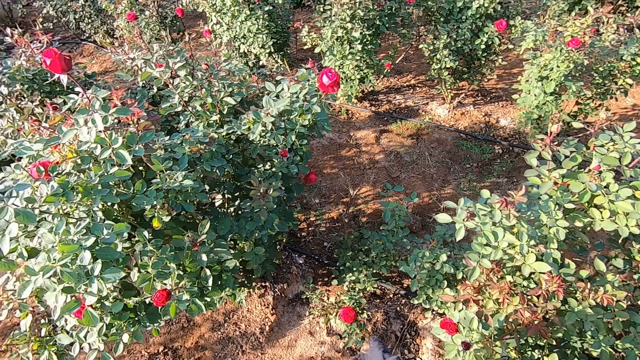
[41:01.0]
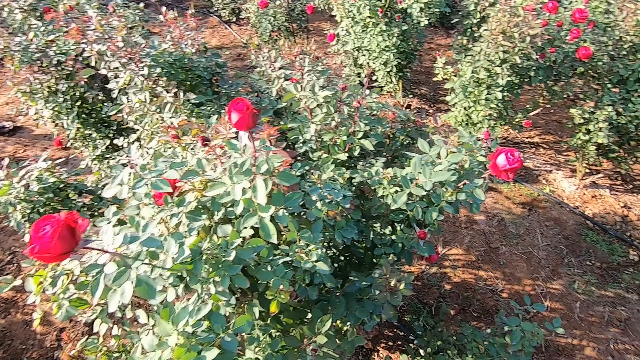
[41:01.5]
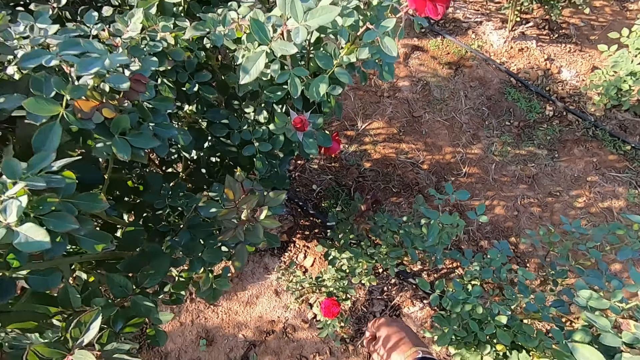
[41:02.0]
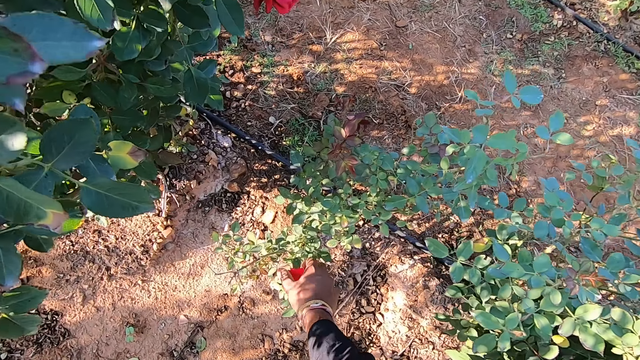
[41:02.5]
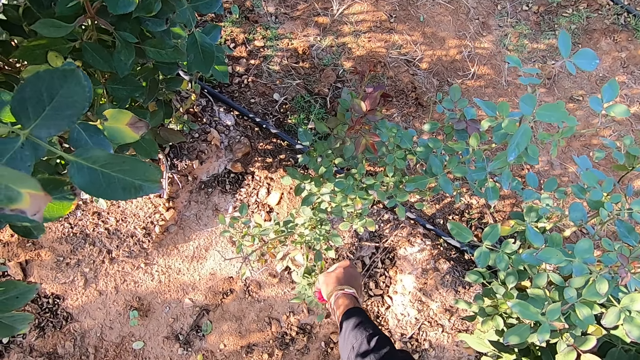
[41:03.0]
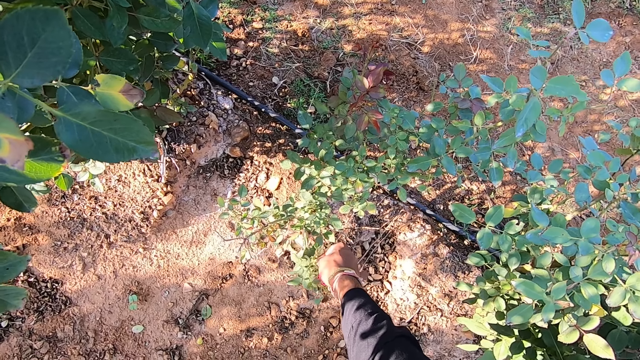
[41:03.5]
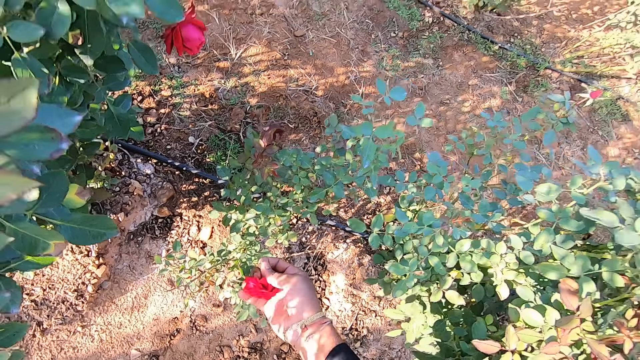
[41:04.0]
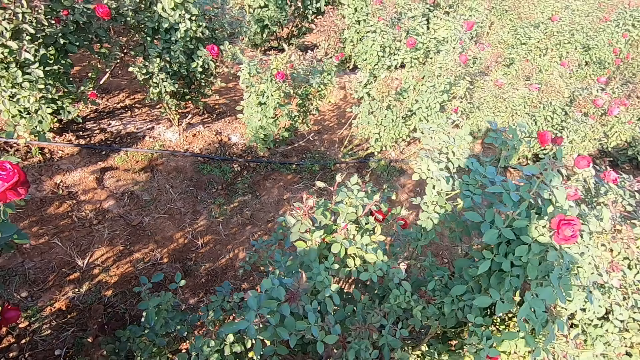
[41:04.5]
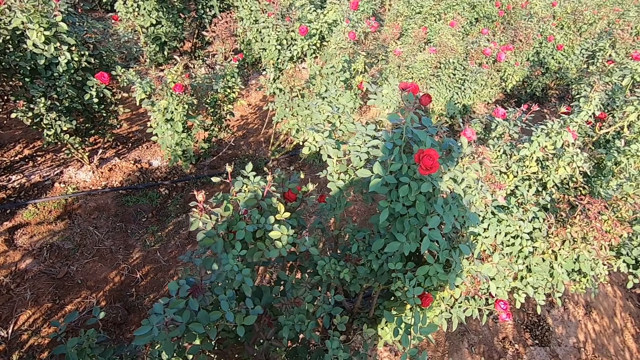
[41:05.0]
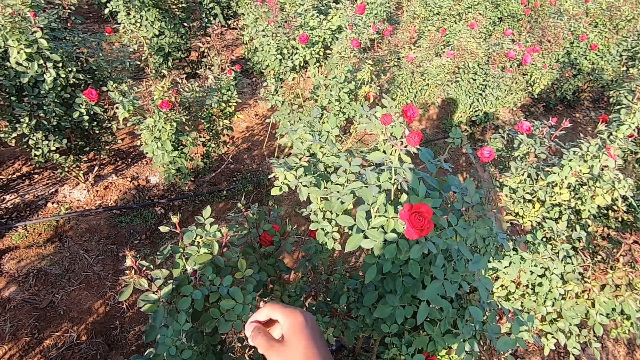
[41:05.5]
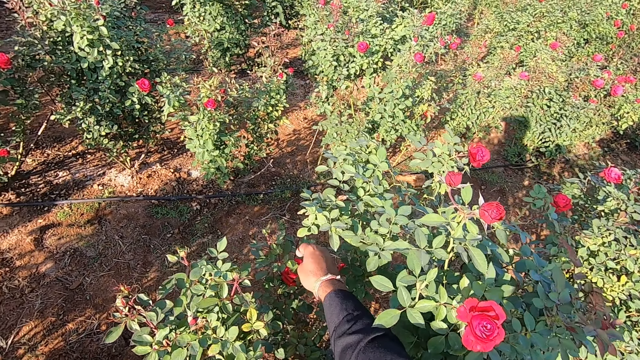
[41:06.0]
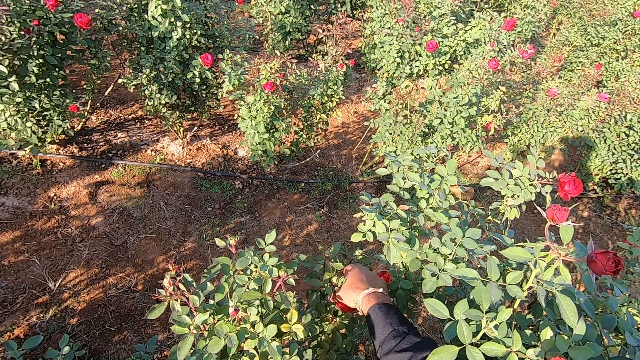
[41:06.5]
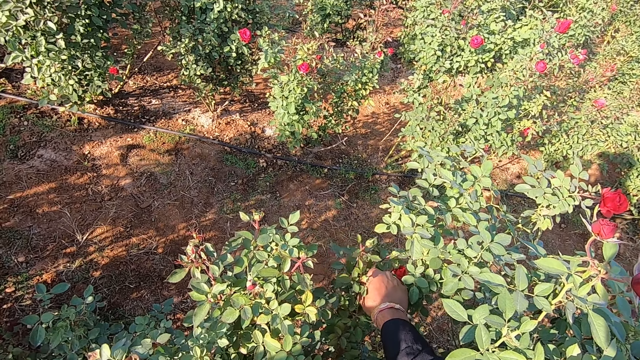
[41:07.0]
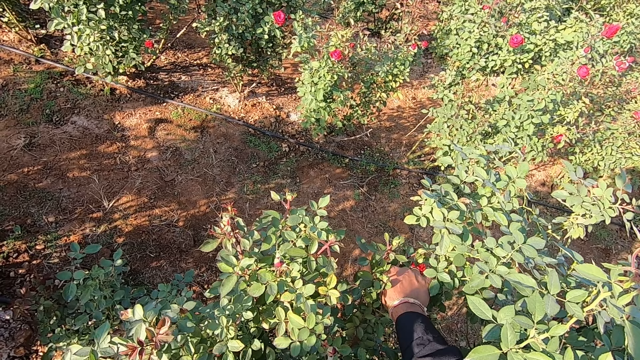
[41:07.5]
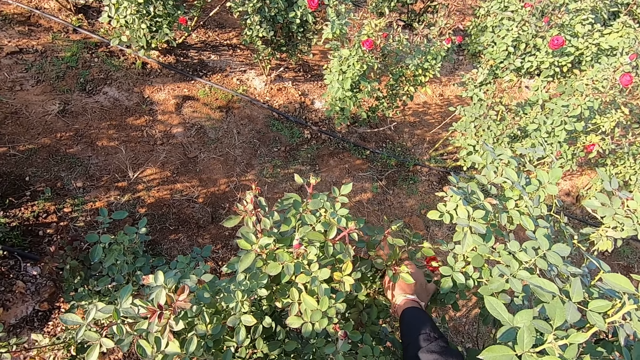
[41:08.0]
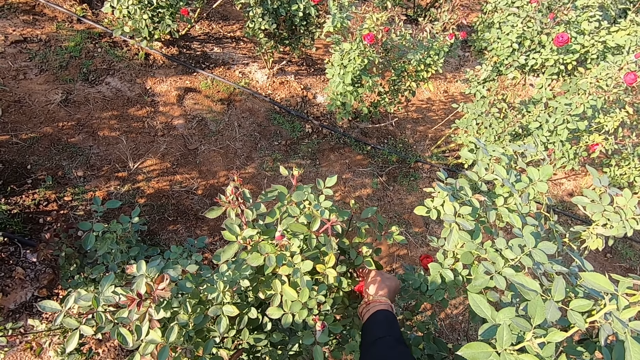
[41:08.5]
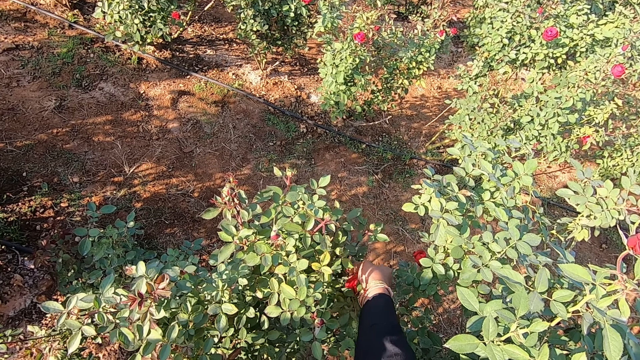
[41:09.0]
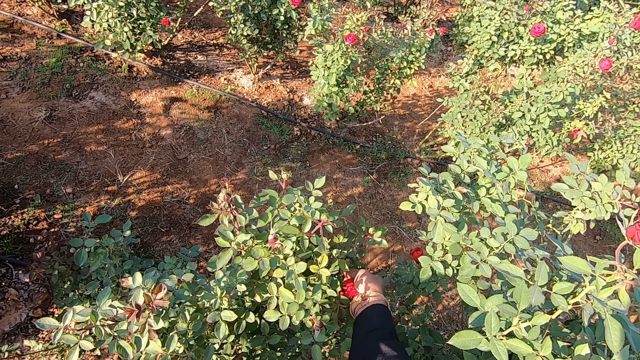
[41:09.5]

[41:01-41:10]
The camera wearer bends towards the ground. He plucks a rose flower from the plantation on the ground with his right hand. He stands up. He places the flower in the scarf. He plucks a rose flower from the plantation with his right hand.

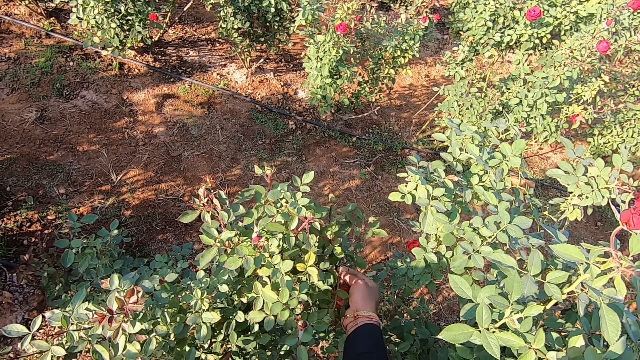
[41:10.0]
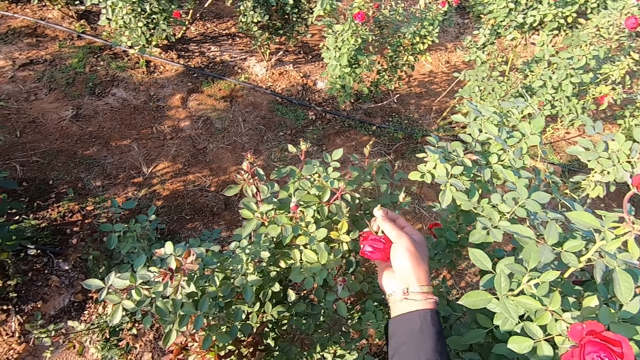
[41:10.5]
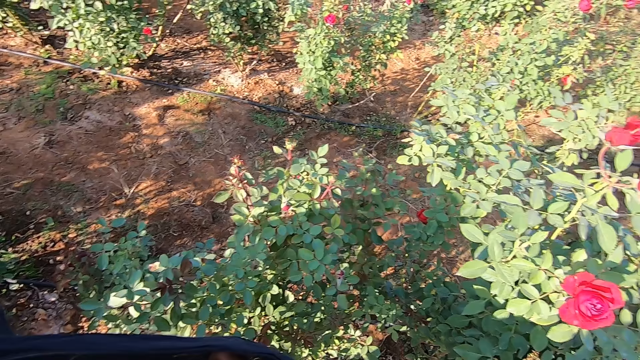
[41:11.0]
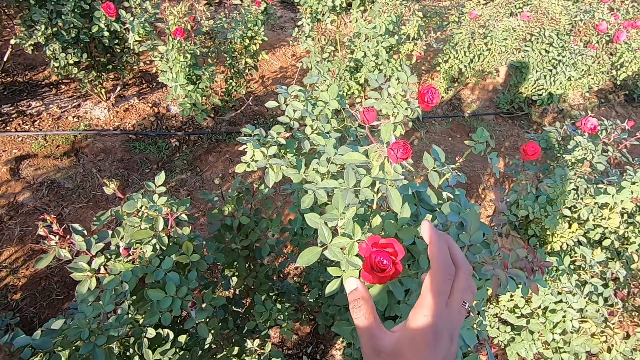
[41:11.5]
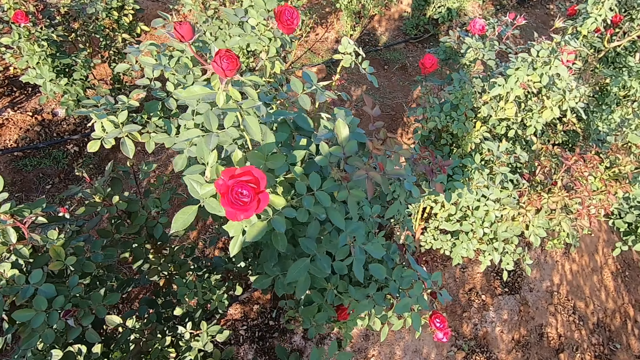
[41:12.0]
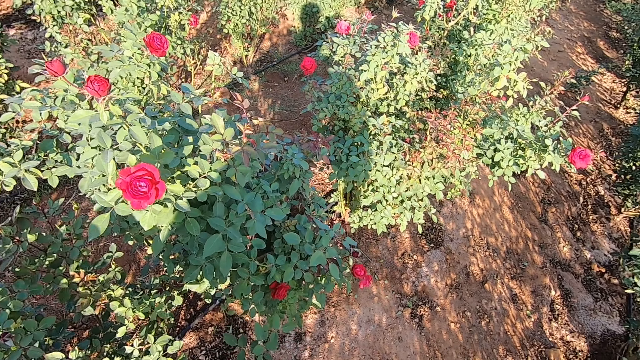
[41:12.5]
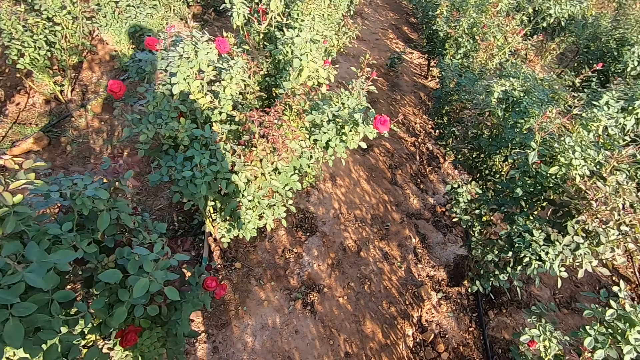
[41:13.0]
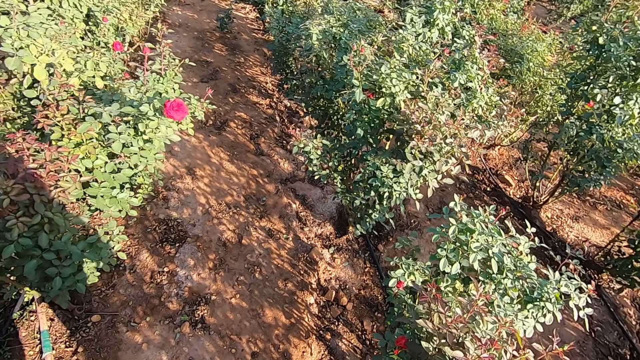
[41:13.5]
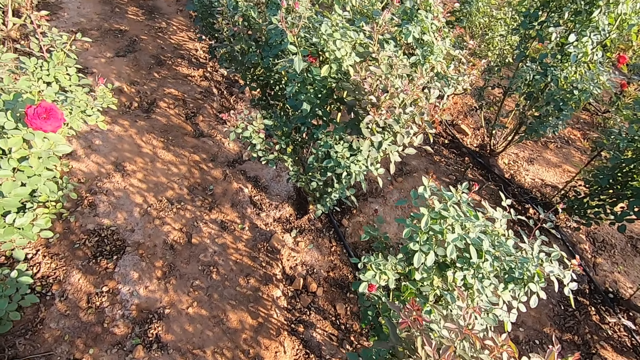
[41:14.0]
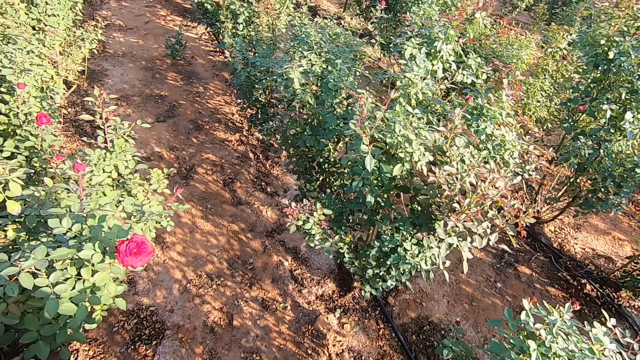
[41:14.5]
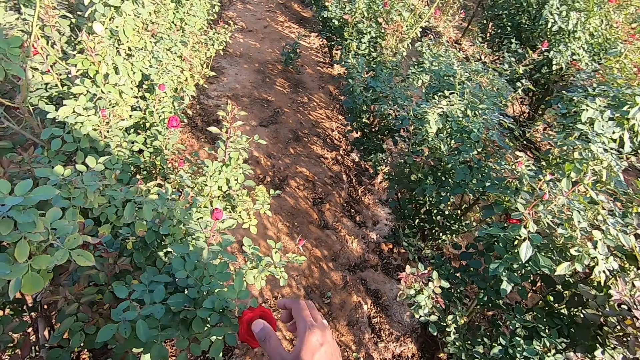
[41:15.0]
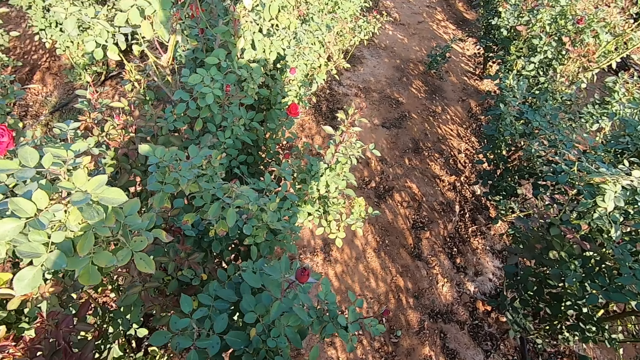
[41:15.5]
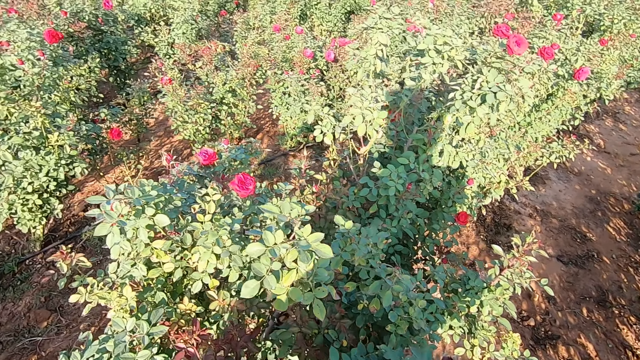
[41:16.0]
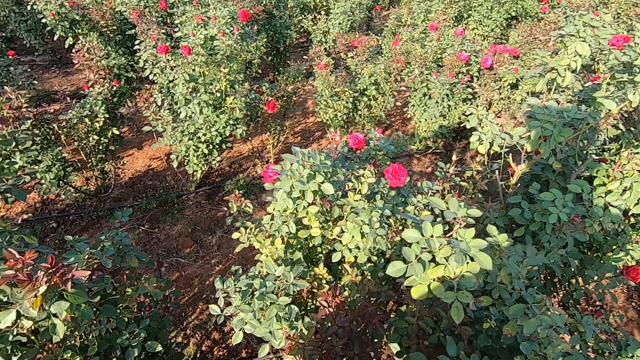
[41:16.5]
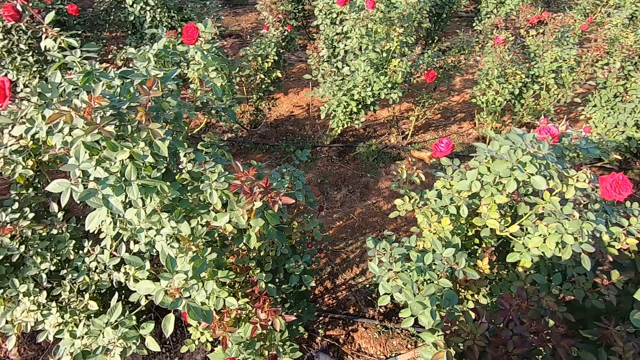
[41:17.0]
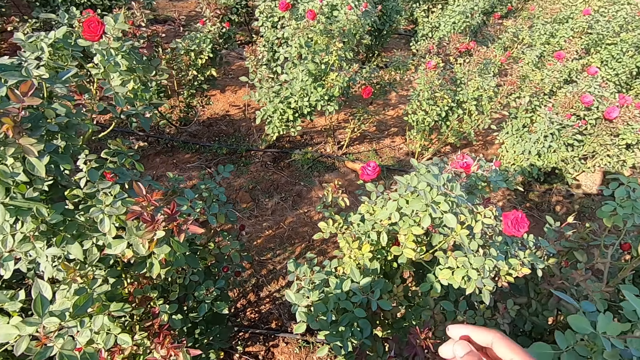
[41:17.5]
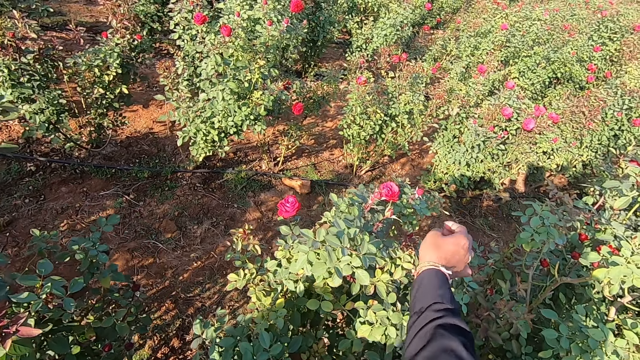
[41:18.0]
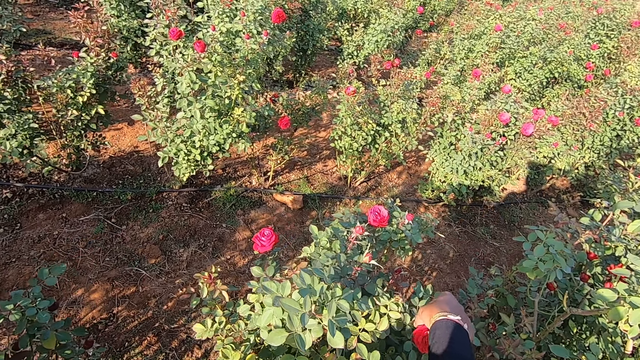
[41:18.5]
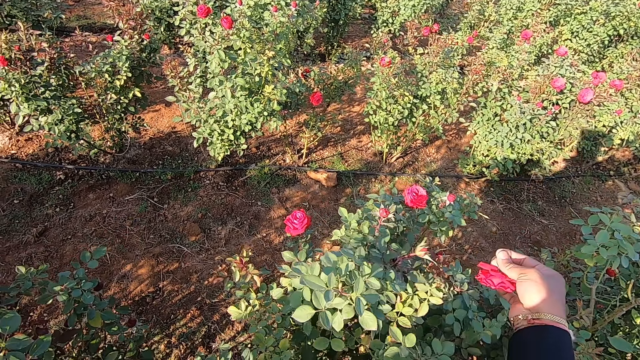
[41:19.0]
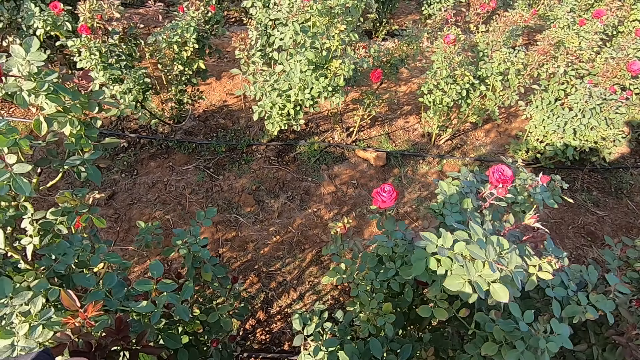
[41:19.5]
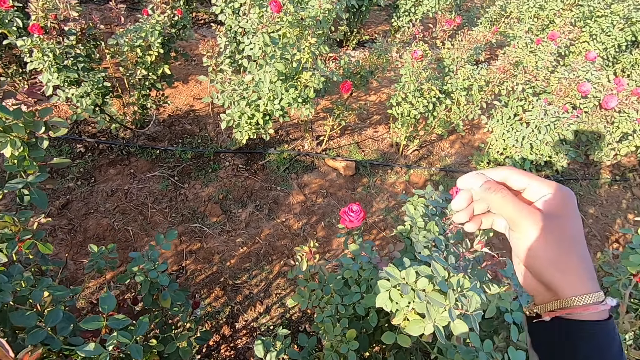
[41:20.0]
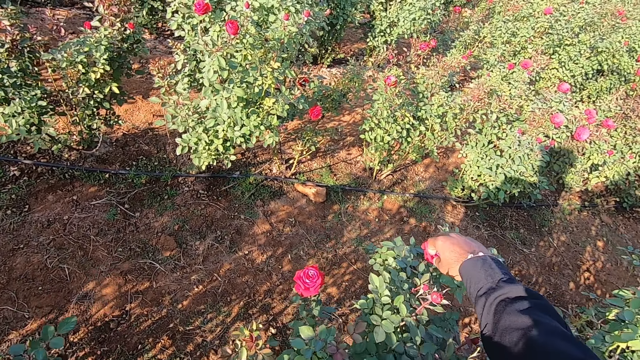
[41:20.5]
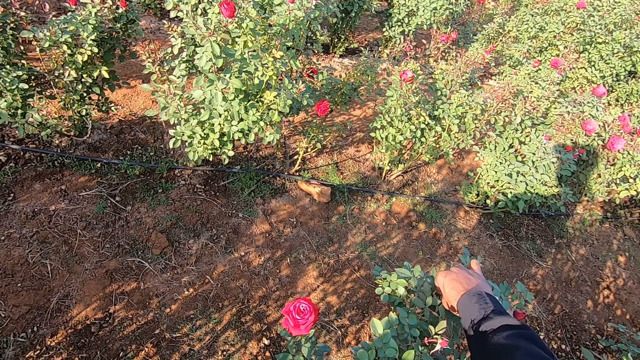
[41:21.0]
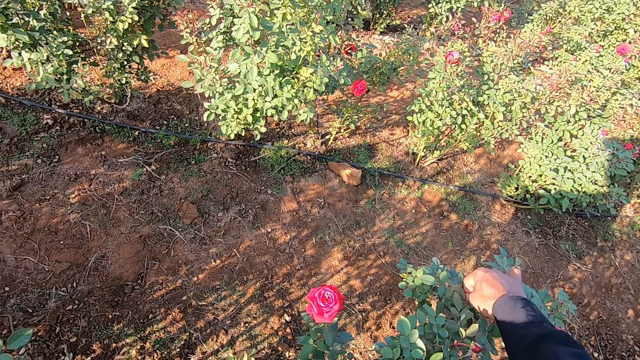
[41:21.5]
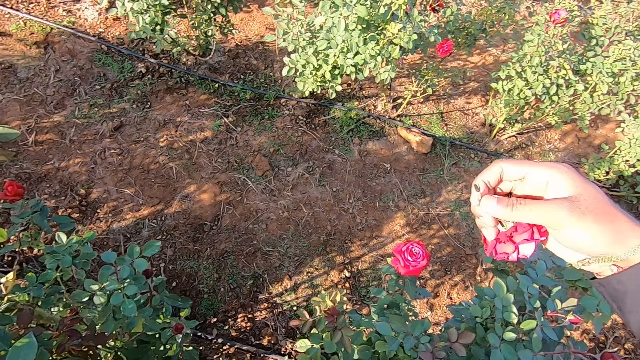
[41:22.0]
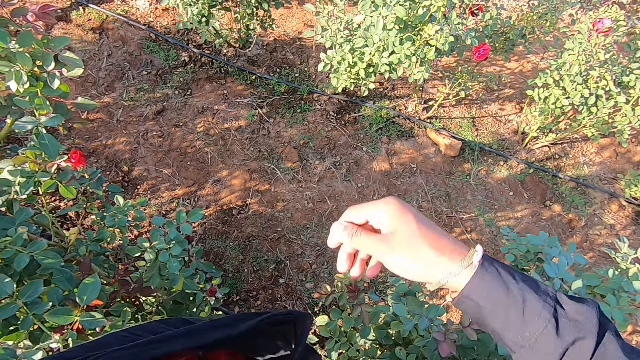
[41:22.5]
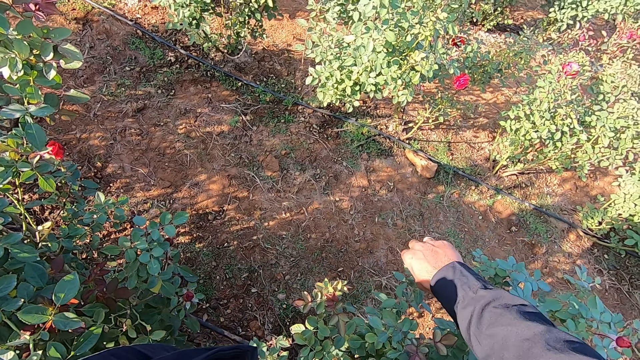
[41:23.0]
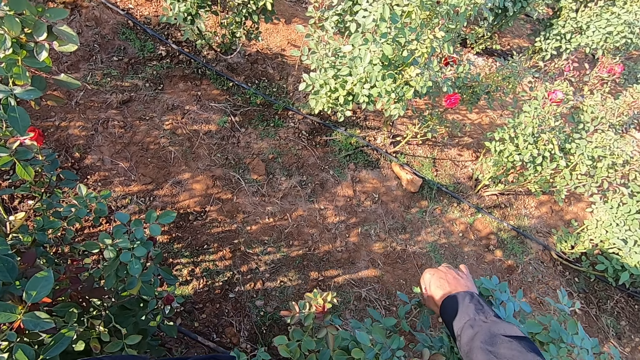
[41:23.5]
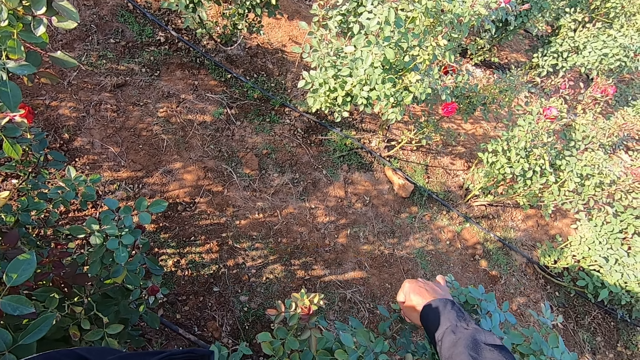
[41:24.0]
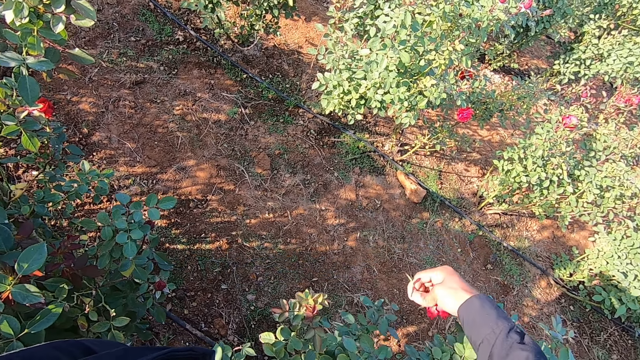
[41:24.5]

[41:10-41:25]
A man converses with the camera wearer. The camera wearer drops the rose flower in the fabric with his right hand. He touches a rose flower on the plantation with his right hand. He moves towards another bush. He talks to the man. He holds a rose flower from a plantation with his right hand. He touches the flower. He talks to the man. He plucks a rose flower from the plantation with his right hand. He drops the rose flower in the fabric with his right hand. He plucks a rose flower from the plantation with his right hand. He talks to the man. He drops the rose flower in the fabric with his right hand. He plucks a rose flower from the plantation with his right hand.
